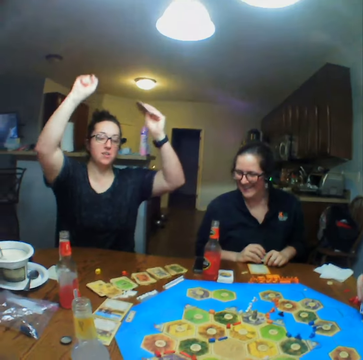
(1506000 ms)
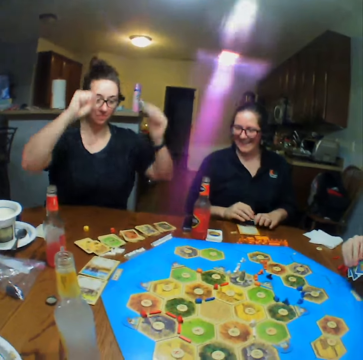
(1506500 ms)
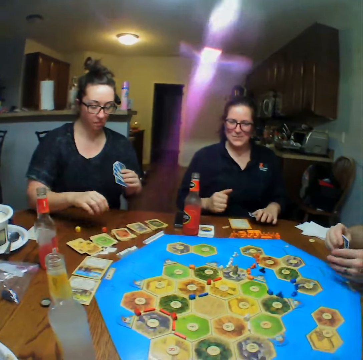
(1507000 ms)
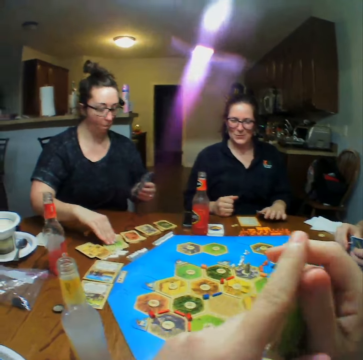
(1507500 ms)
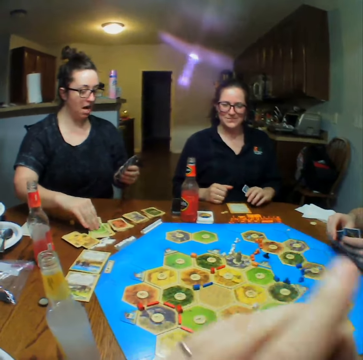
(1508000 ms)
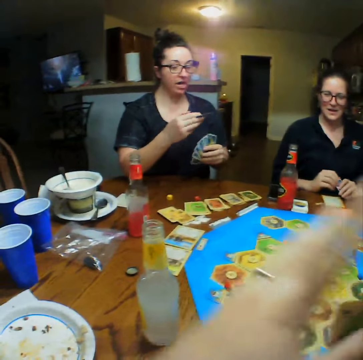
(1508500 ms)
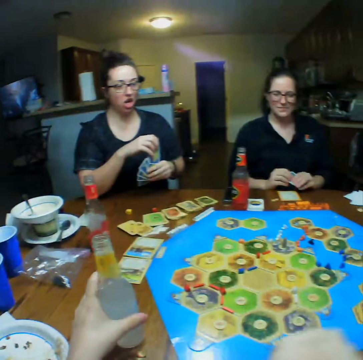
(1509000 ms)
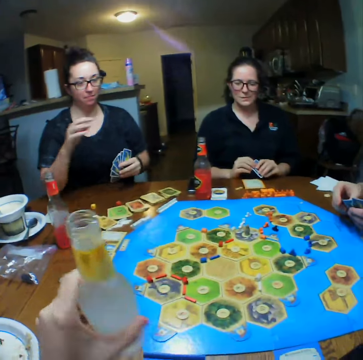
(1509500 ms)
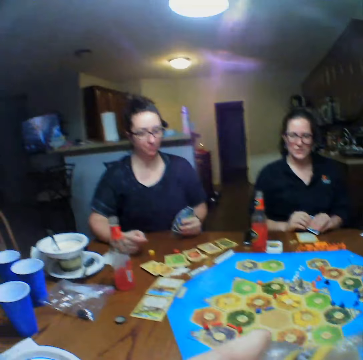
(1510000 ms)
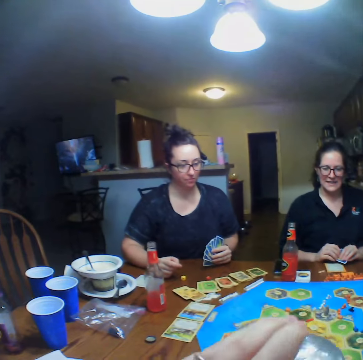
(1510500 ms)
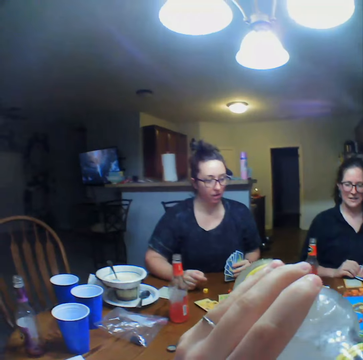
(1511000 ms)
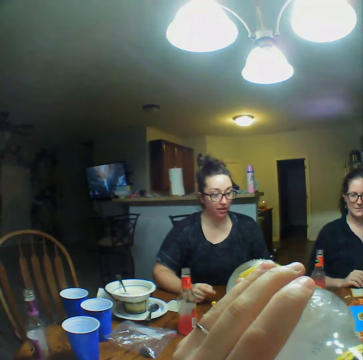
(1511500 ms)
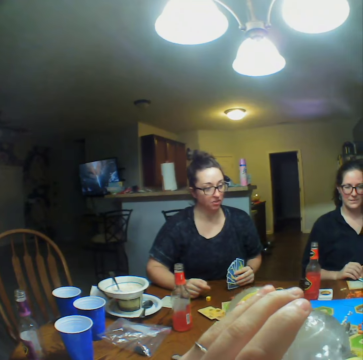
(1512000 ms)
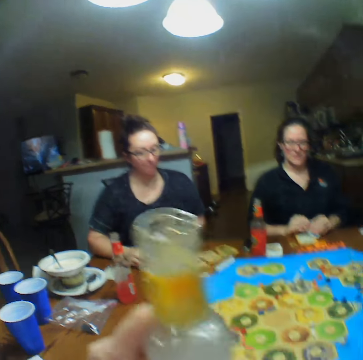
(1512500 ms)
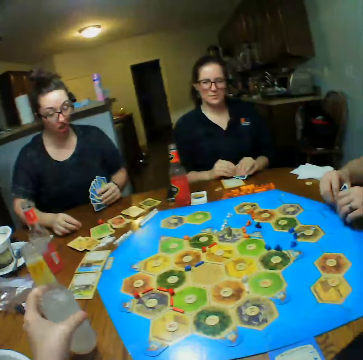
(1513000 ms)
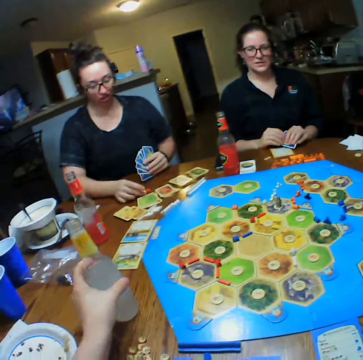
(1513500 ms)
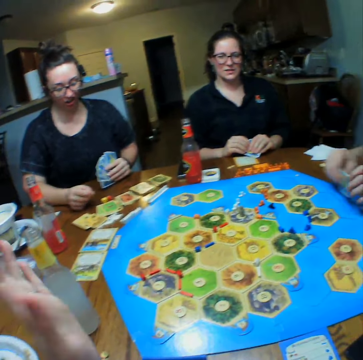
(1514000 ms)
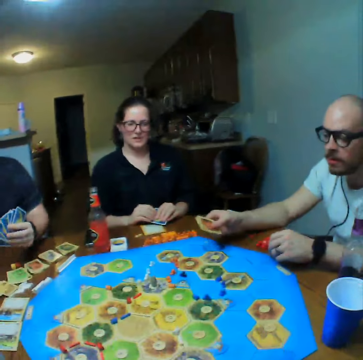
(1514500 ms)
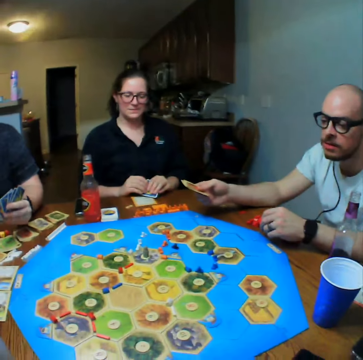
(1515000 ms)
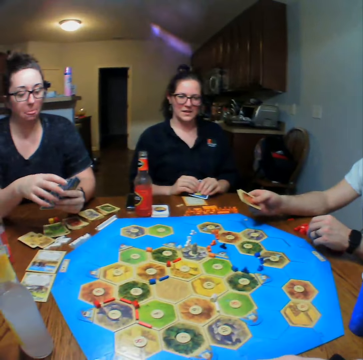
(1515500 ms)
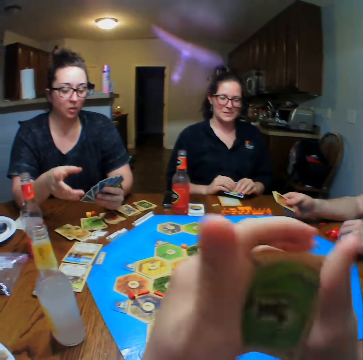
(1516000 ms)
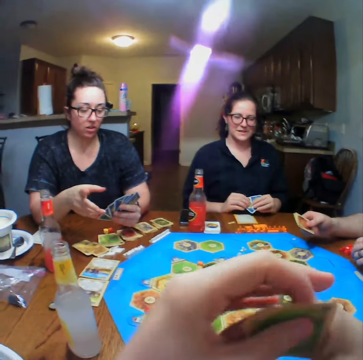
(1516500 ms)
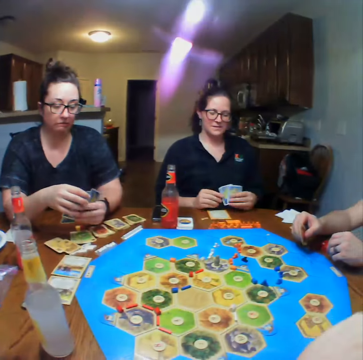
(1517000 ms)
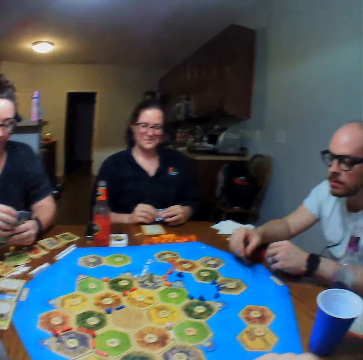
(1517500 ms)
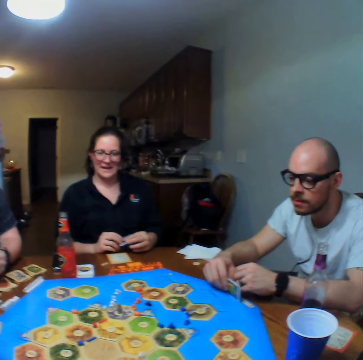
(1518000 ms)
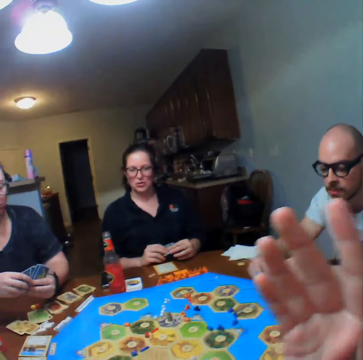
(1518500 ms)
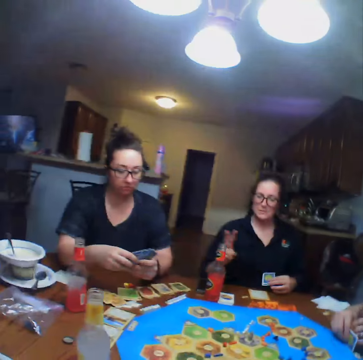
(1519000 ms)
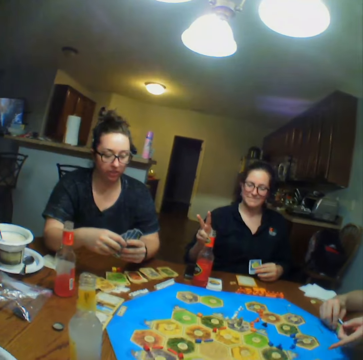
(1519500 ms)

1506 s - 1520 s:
A person picks up a card. The camera wearer takes a drink. They place down the drink. A man talks. A lady talks.

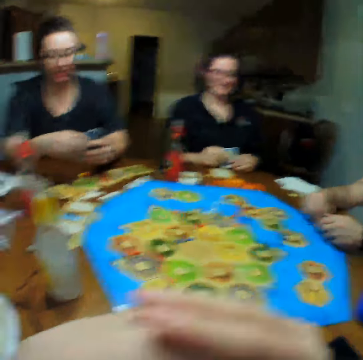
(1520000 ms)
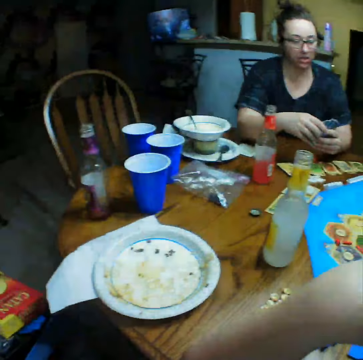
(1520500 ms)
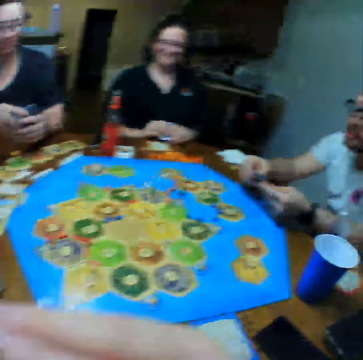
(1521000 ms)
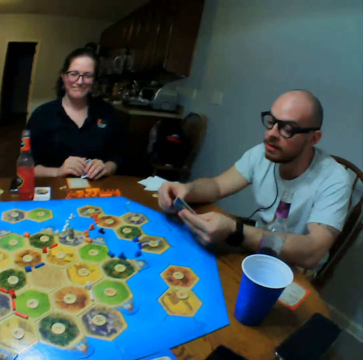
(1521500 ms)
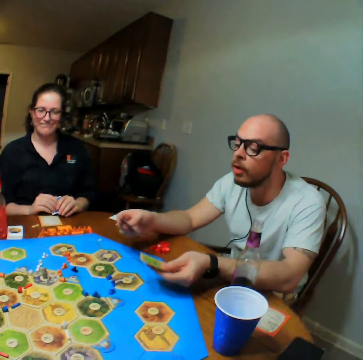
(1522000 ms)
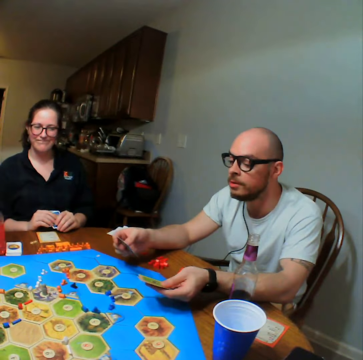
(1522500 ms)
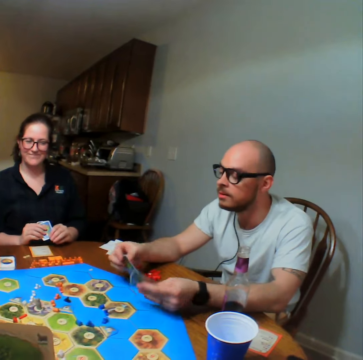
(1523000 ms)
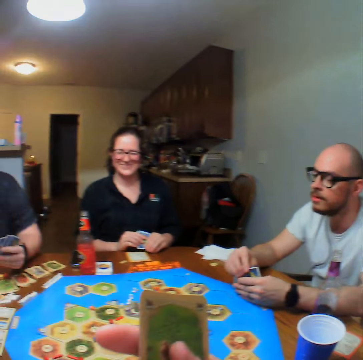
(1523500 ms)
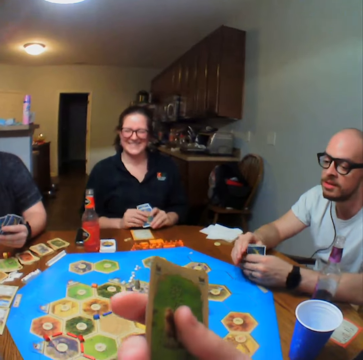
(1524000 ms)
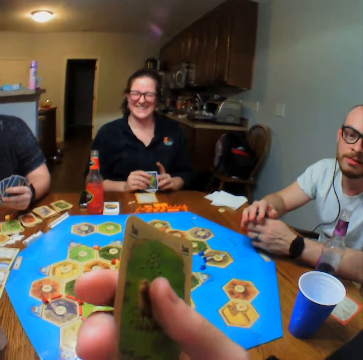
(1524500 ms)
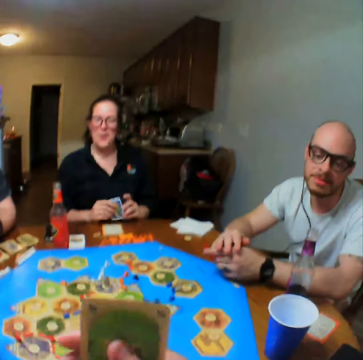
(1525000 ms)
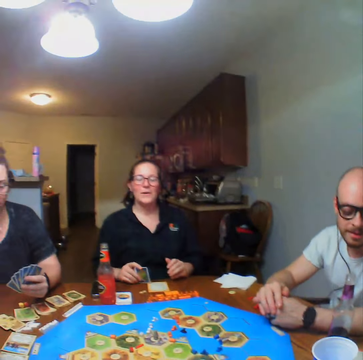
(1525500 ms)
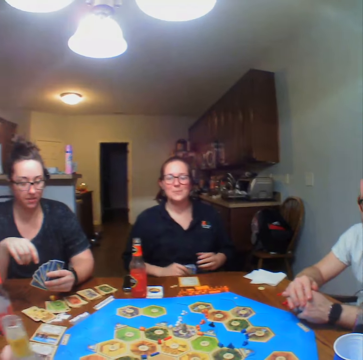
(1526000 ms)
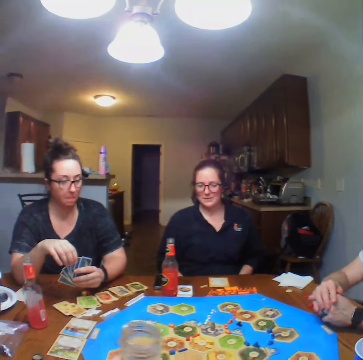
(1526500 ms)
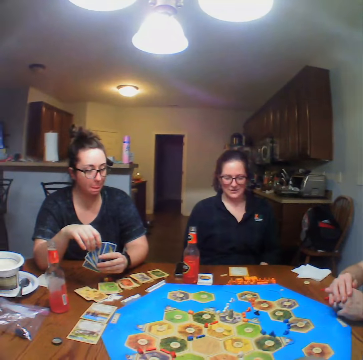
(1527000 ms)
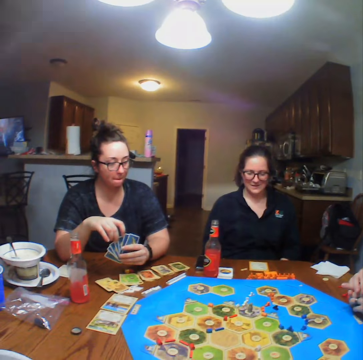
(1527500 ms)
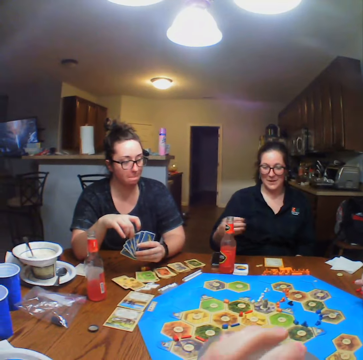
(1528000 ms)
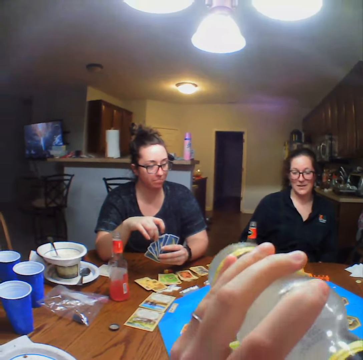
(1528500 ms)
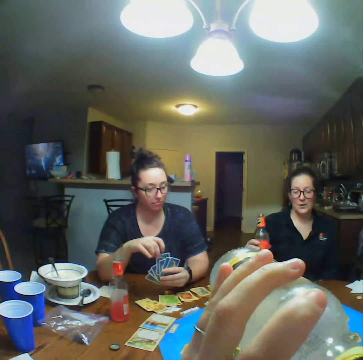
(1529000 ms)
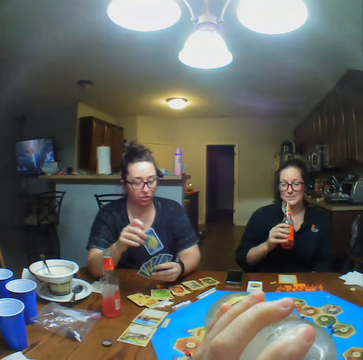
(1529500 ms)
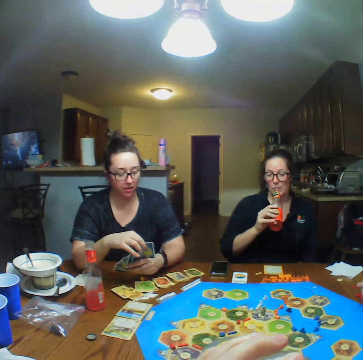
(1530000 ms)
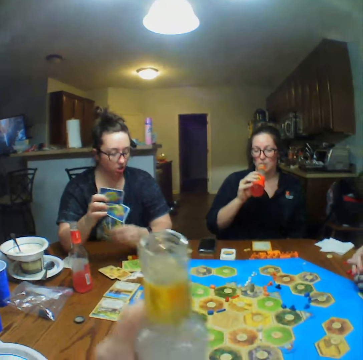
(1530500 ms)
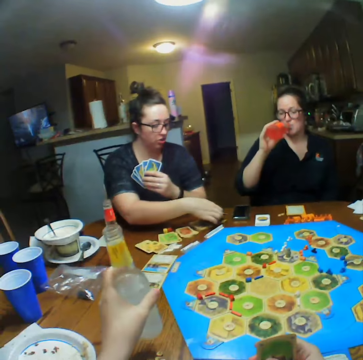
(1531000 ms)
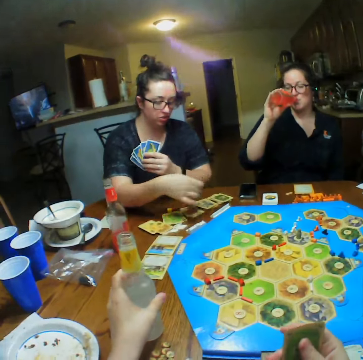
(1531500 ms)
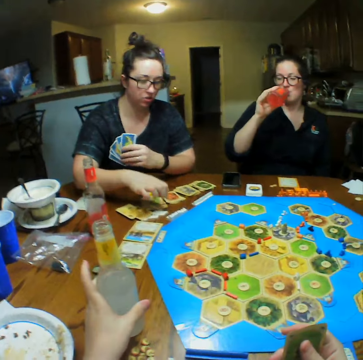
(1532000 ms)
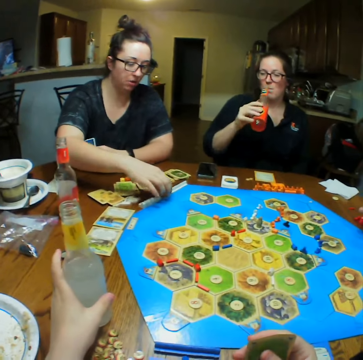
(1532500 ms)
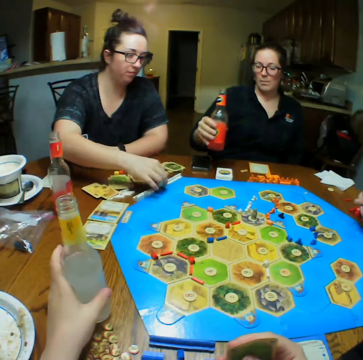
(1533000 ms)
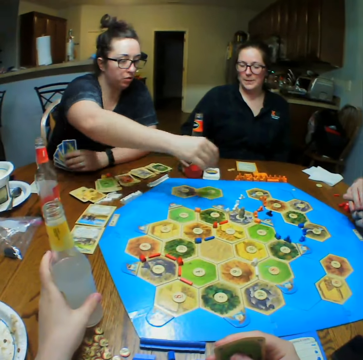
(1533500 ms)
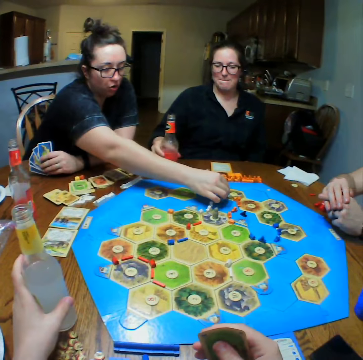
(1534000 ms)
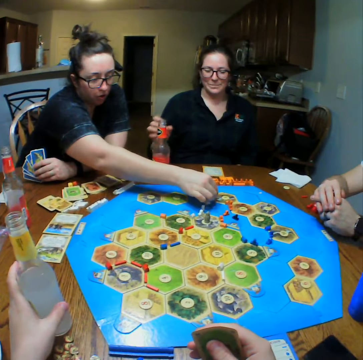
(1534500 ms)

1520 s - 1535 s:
A man talks. The camera wearer talks. A lady talks. The camera wearer takes a drink. The lady drinks. Another lady plays.

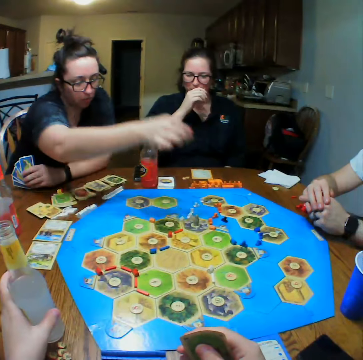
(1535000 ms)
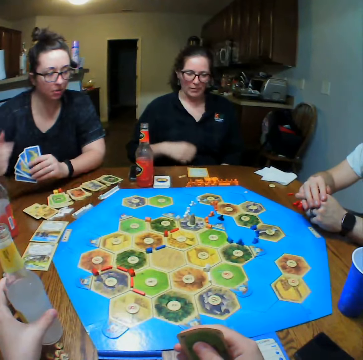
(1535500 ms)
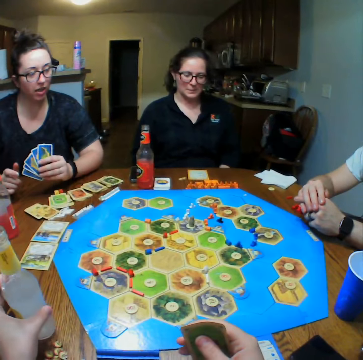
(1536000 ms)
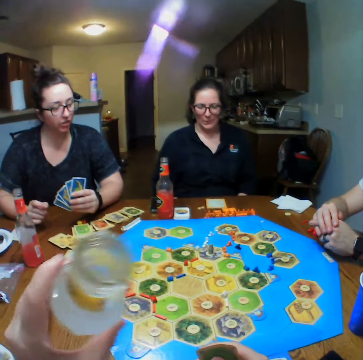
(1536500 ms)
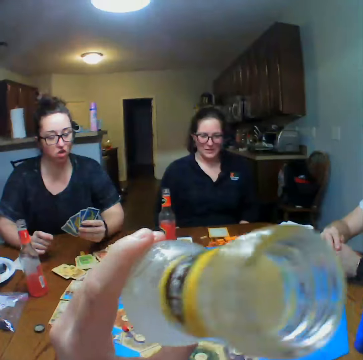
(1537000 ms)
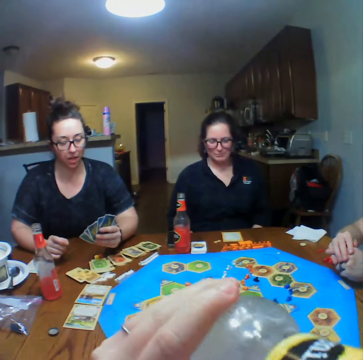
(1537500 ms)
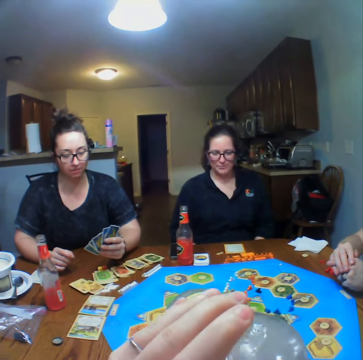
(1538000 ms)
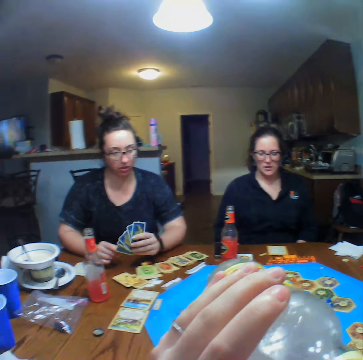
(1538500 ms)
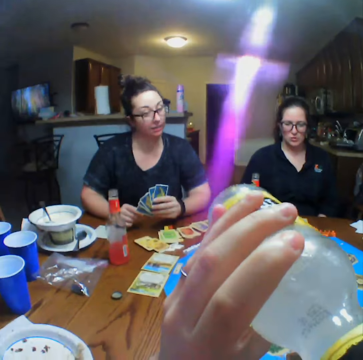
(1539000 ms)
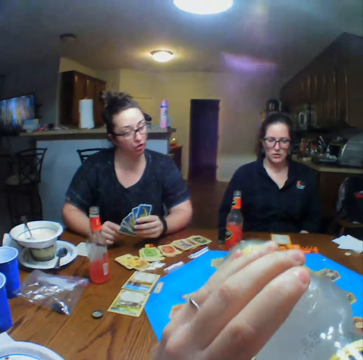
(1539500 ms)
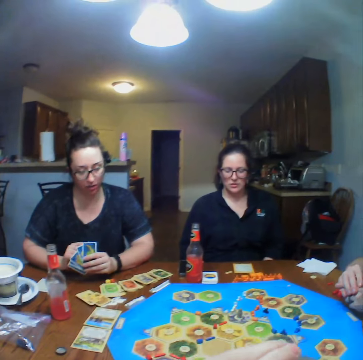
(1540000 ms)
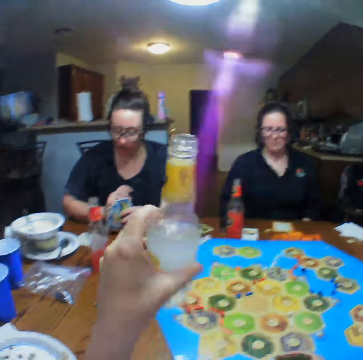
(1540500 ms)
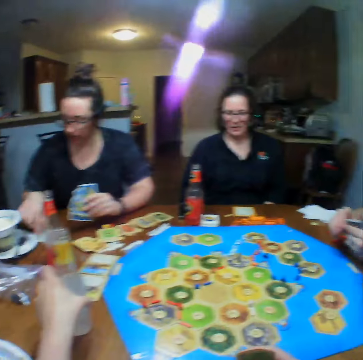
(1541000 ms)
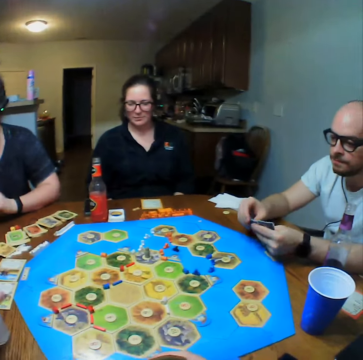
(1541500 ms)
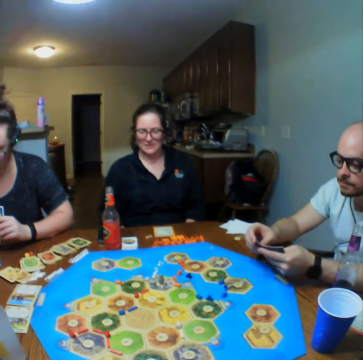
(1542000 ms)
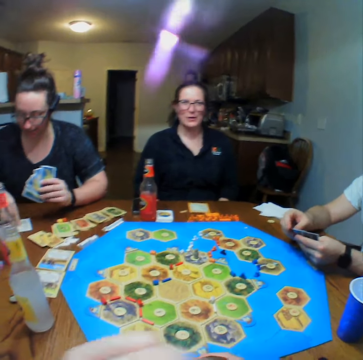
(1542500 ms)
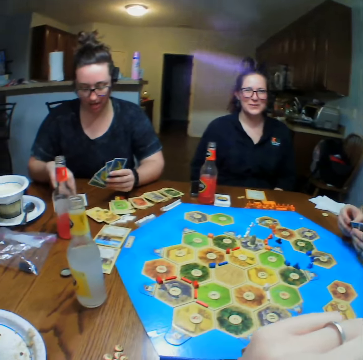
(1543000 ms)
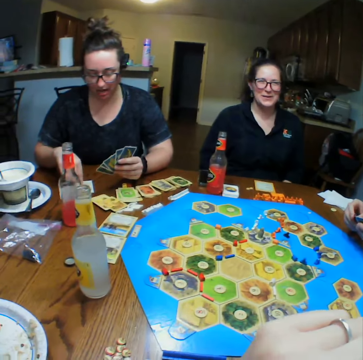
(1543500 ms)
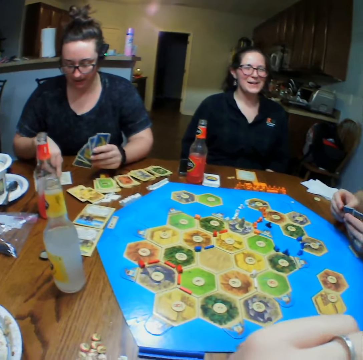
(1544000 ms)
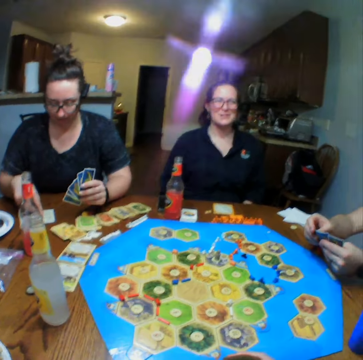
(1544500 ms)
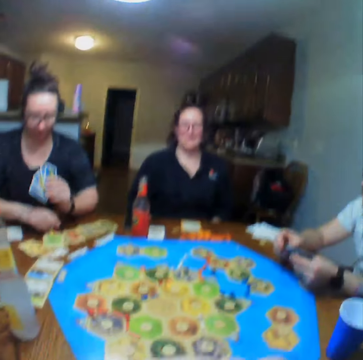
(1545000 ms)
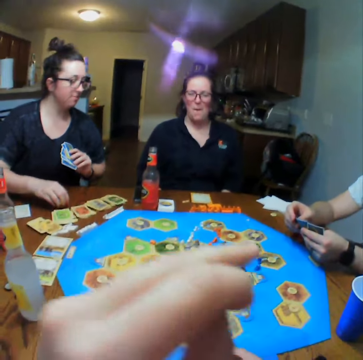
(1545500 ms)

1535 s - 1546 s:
The camera wearer drinks. They place down a drink. A lady talks. A person picks up a dice.
